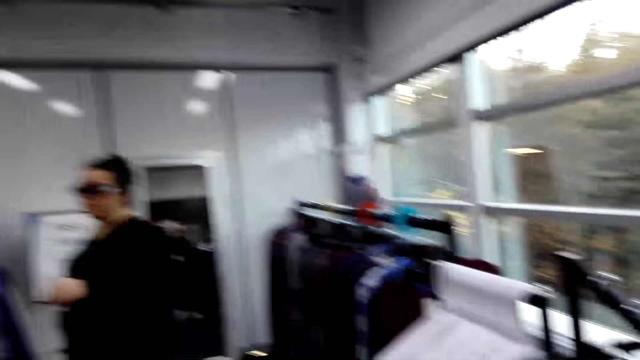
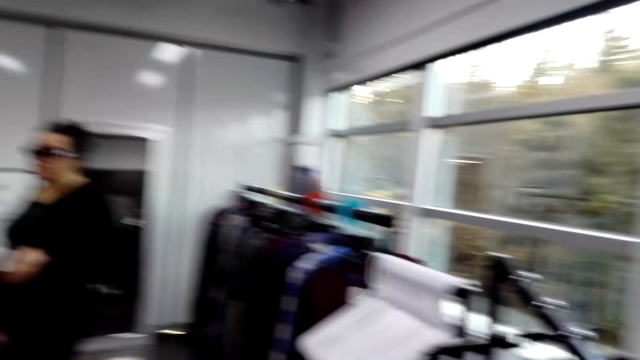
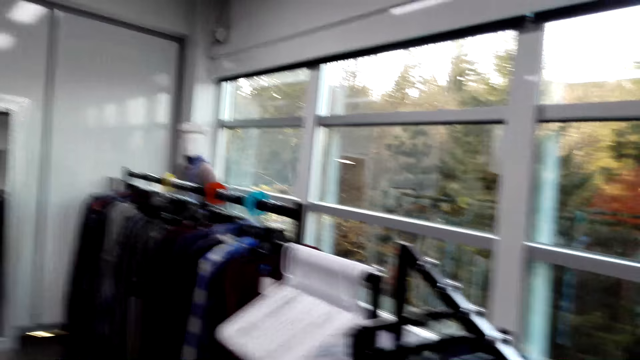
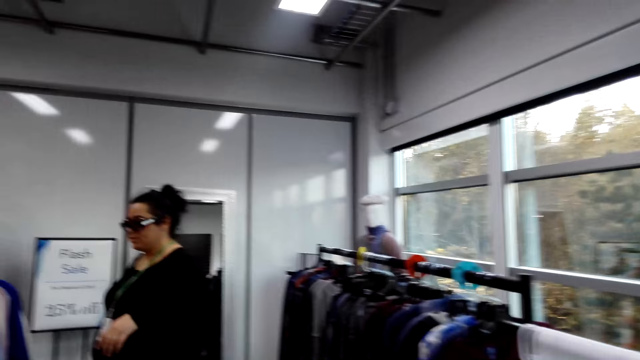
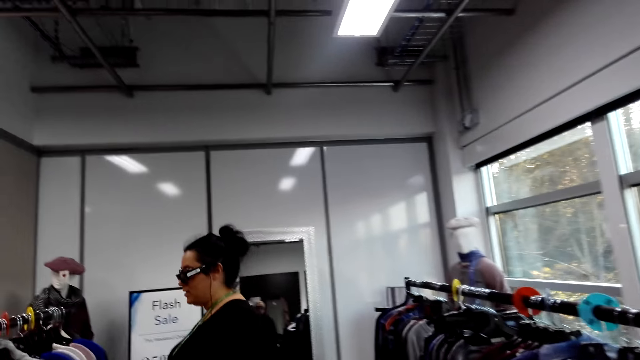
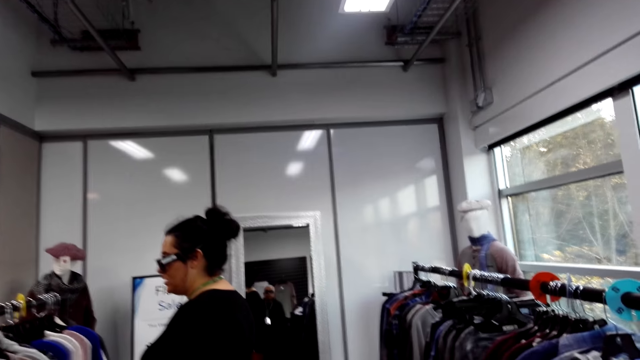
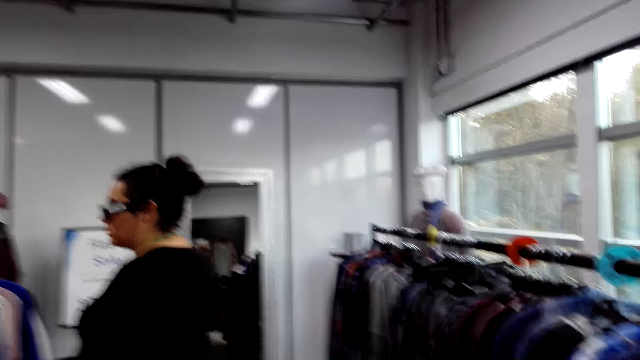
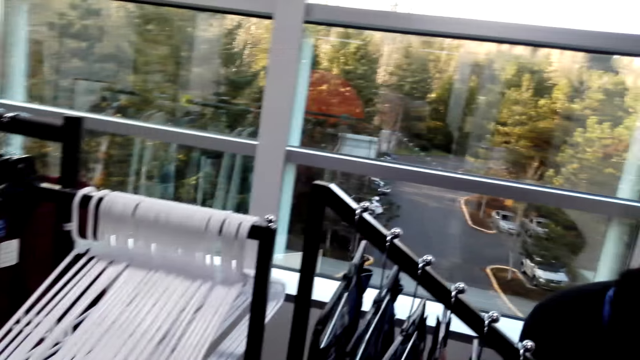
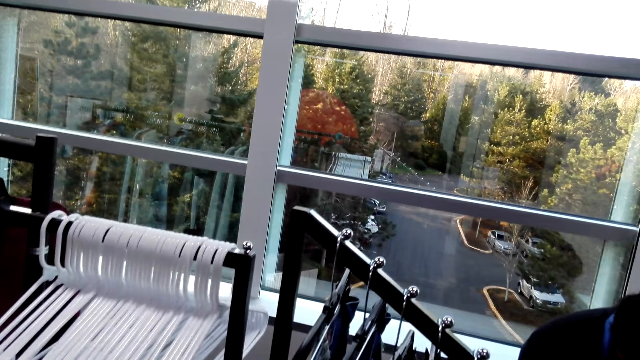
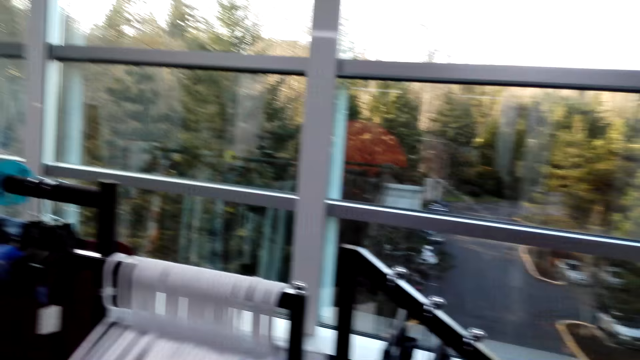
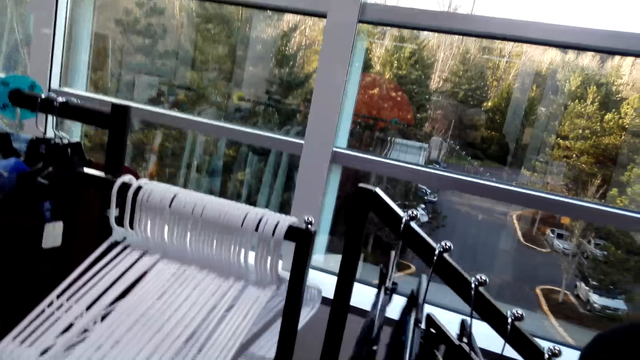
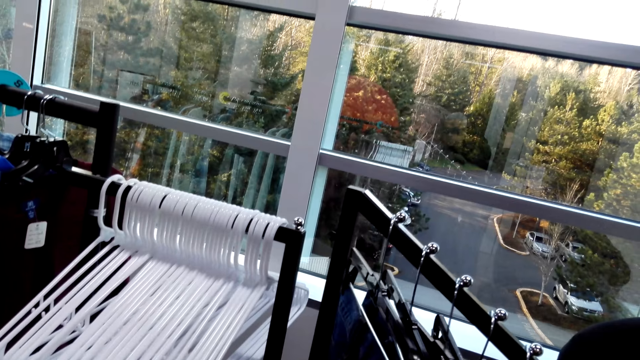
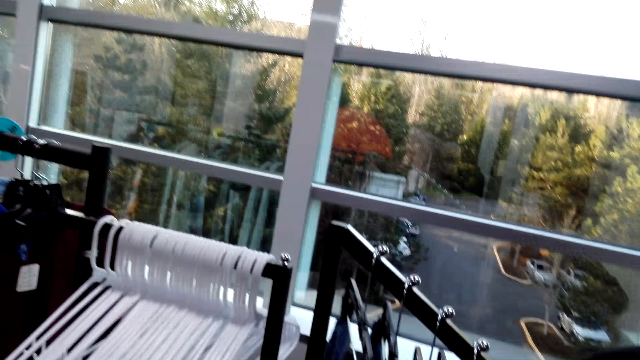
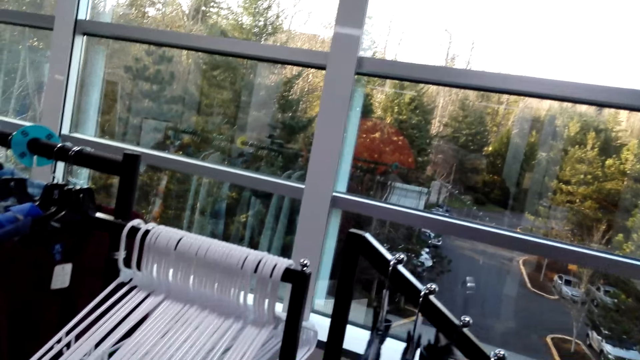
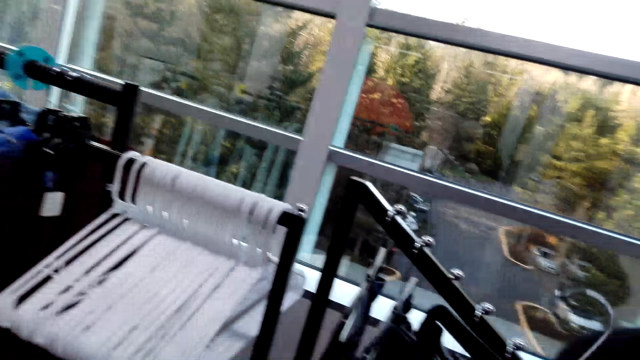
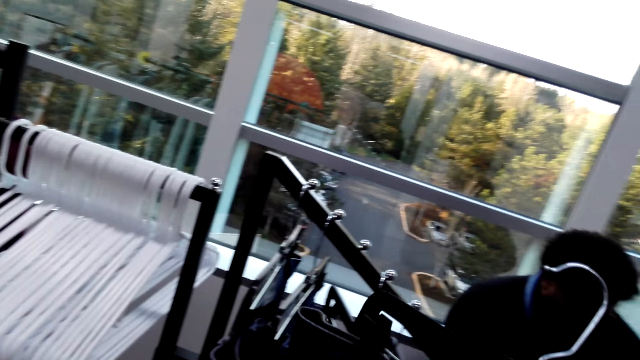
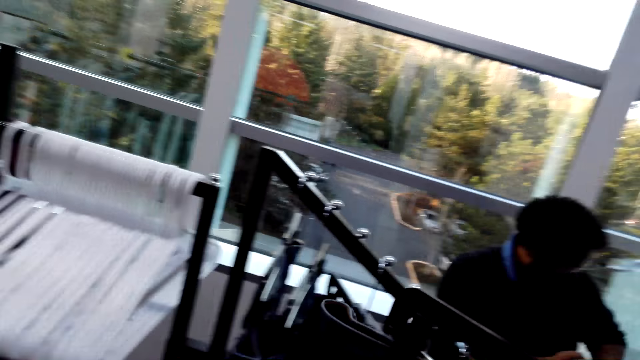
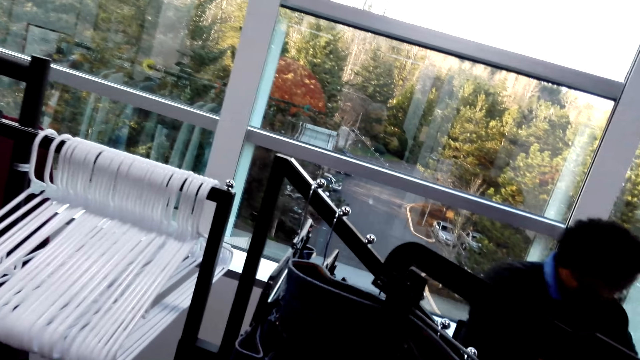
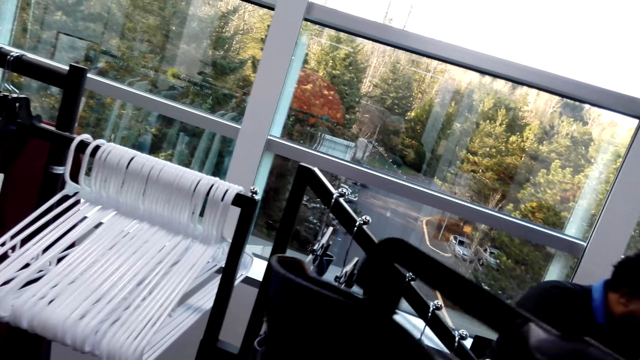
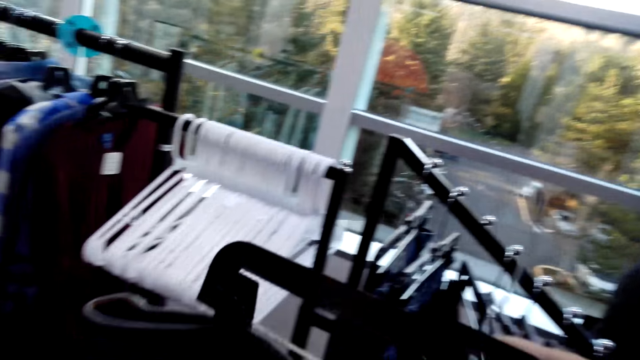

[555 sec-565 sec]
The camera wearer interacts with a lady. They pick clothes, a hanged trouser, from the clothes rack.

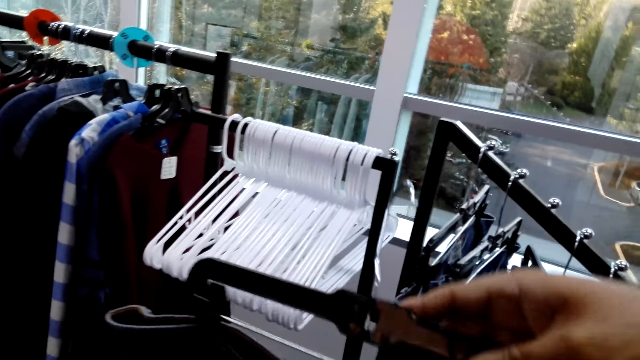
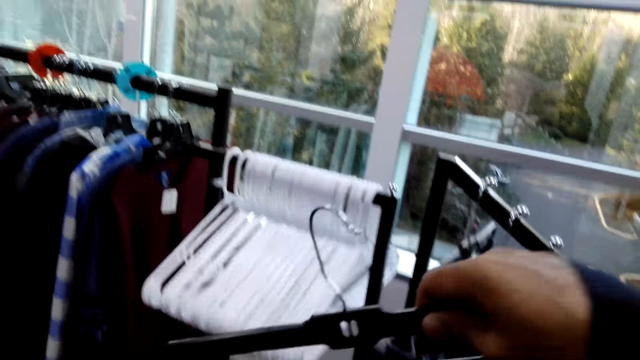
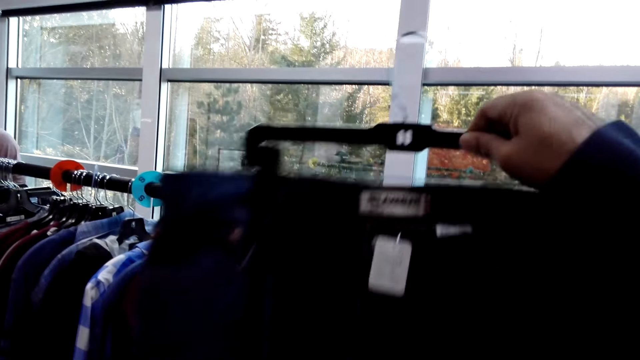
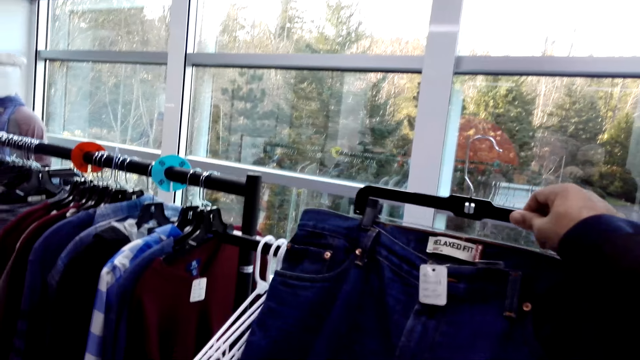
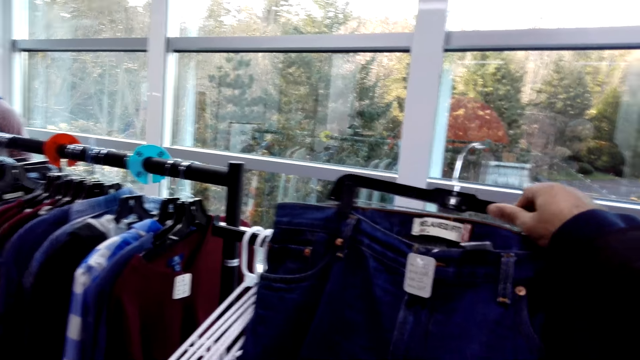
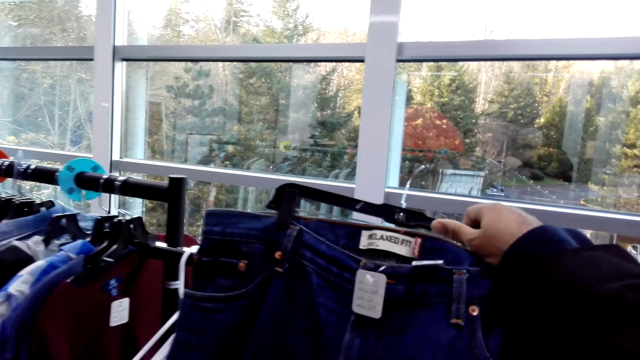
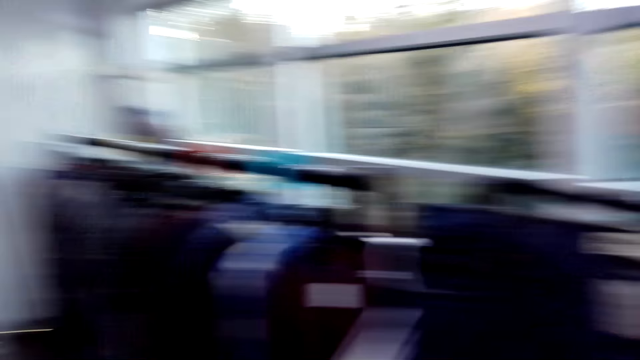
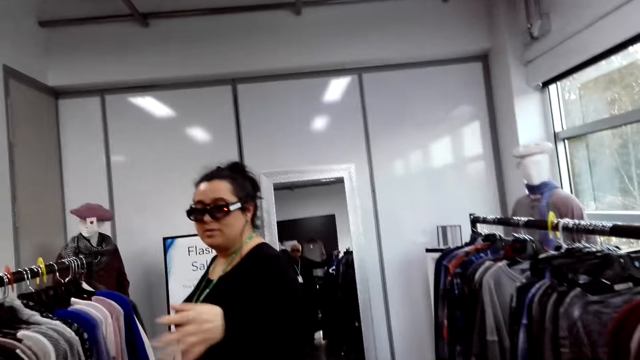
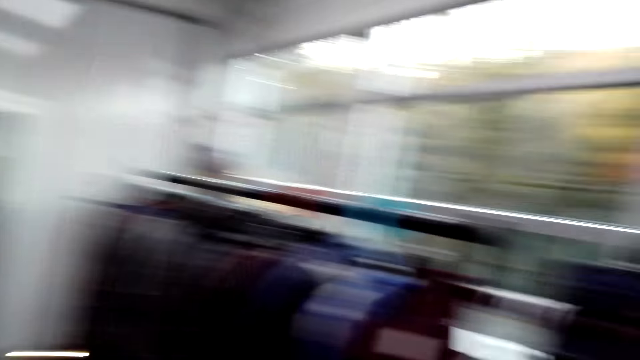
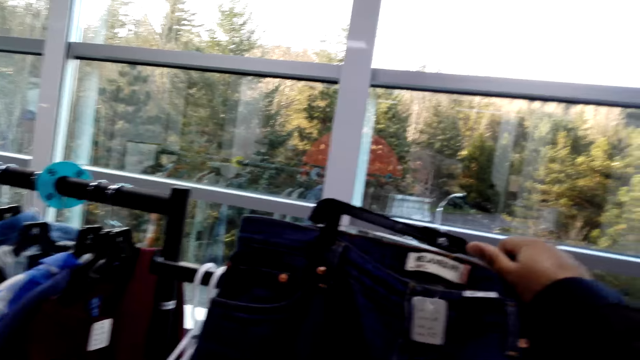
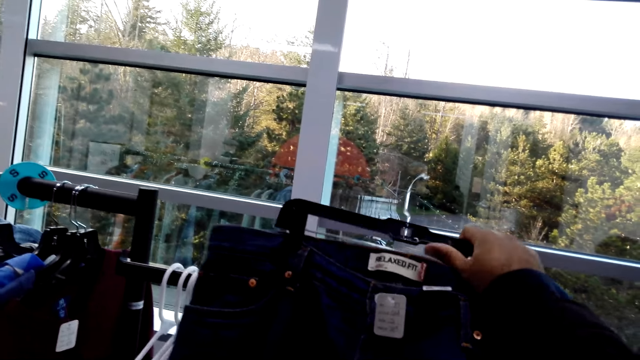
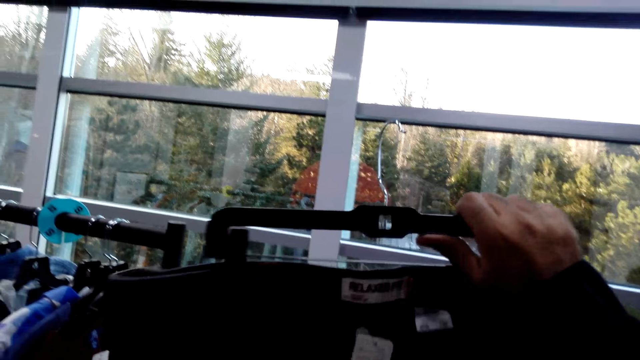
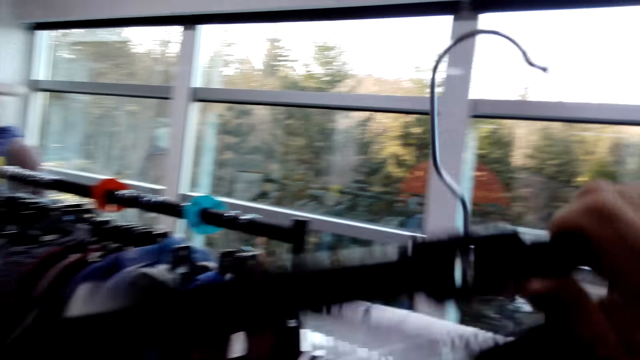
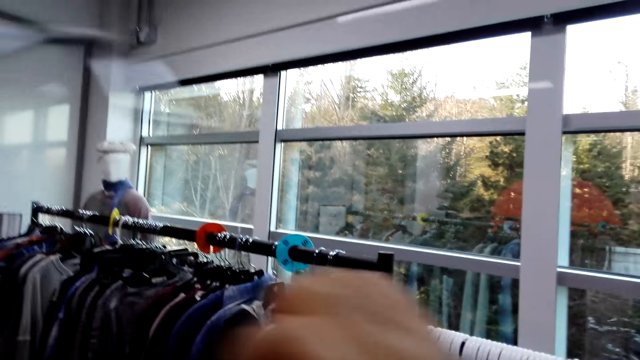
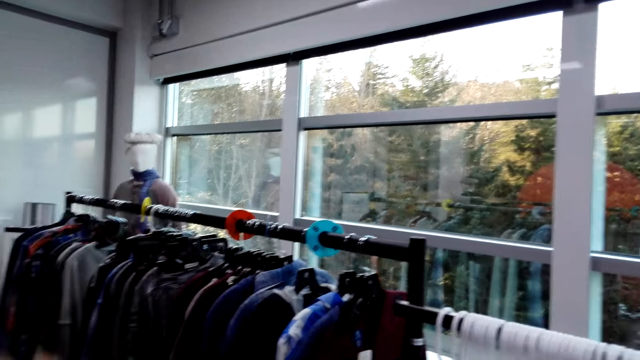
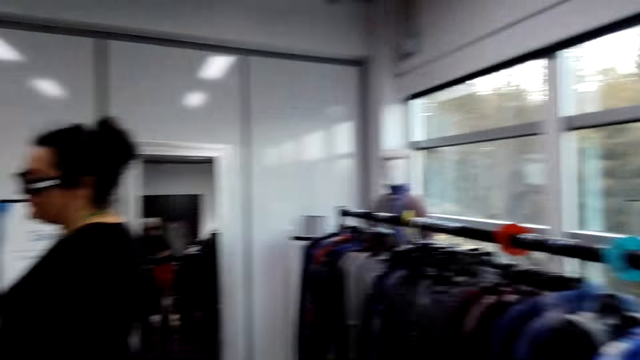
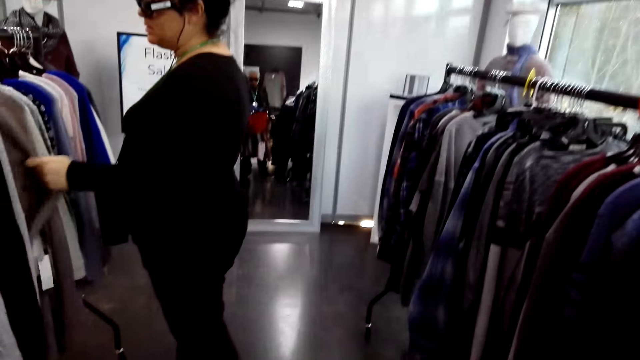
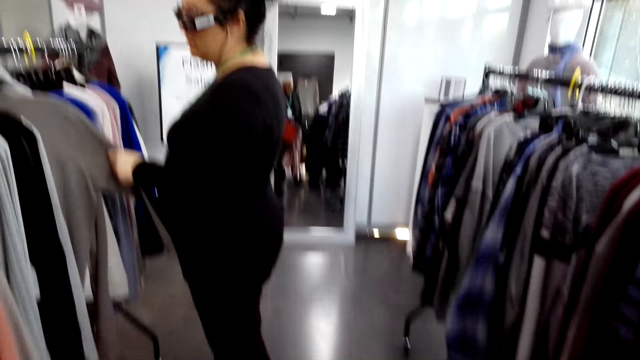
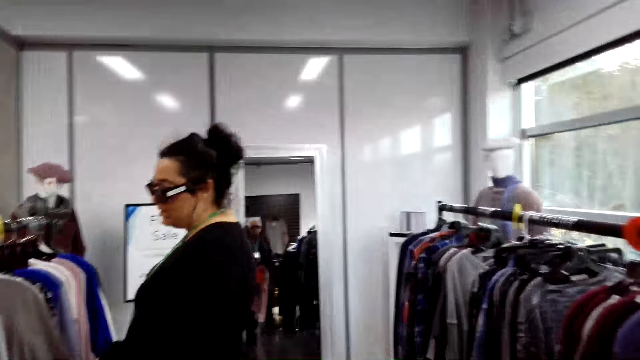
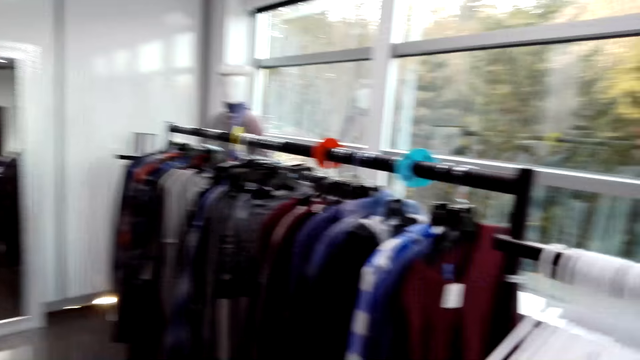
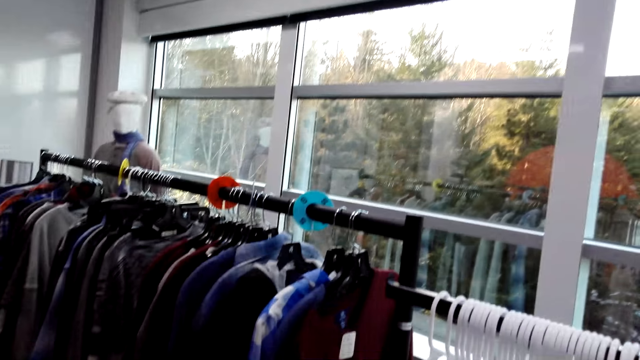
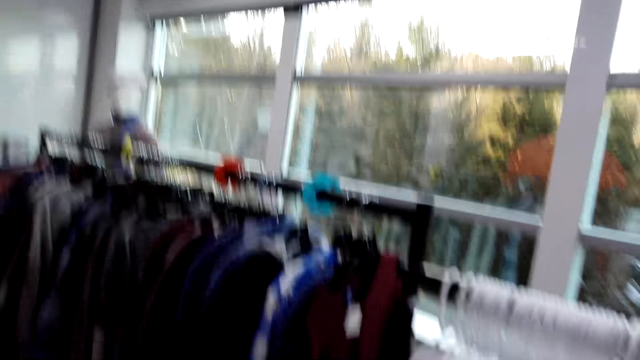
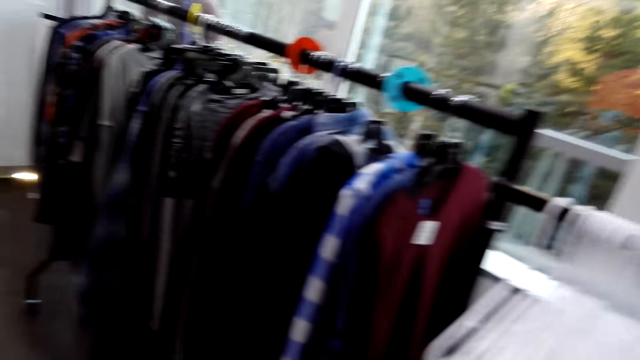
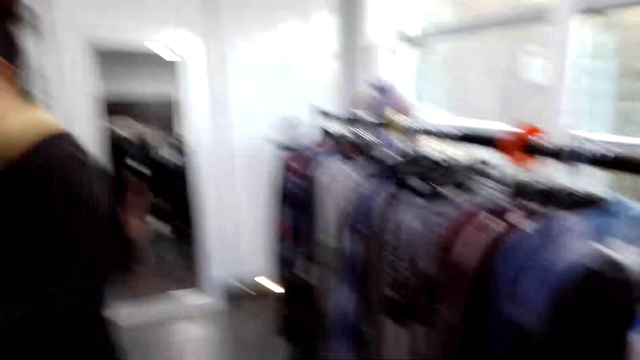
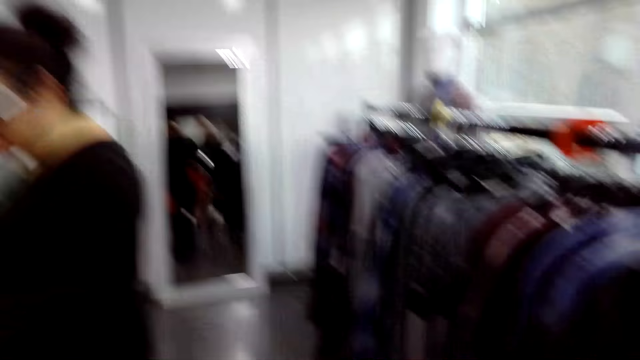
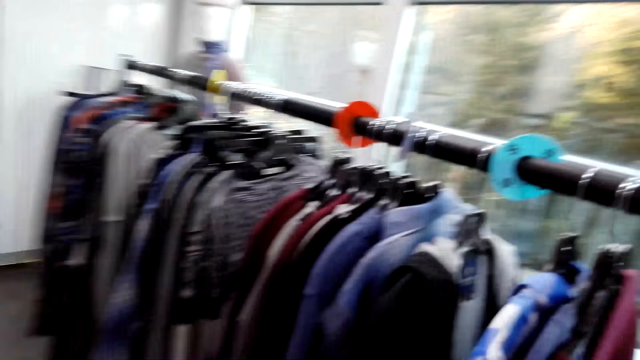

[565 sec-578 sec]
The camera wearer lifts the cloth or trouser, puts the trouser on the clothing rack, and looks at the trouser. They look at the lady. The lady talks to the camera wearer. The camera wearer looks at the trouser. They pick the hanged trouser. They look around the supermarket. They look at the lady. They look at the cloths on the clothing rack. They look at the lady. They walk.
